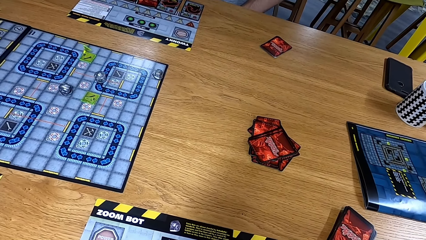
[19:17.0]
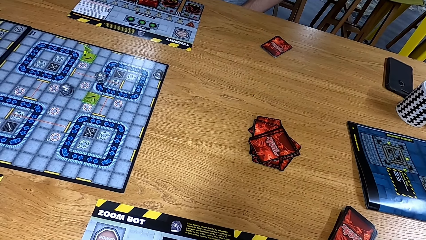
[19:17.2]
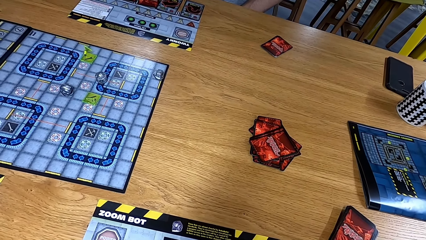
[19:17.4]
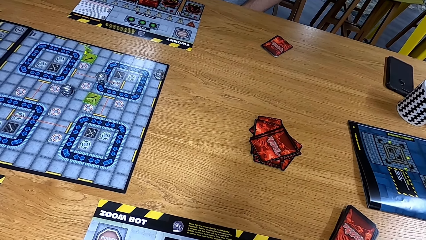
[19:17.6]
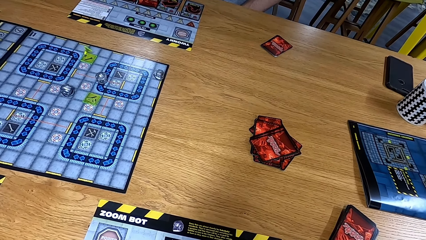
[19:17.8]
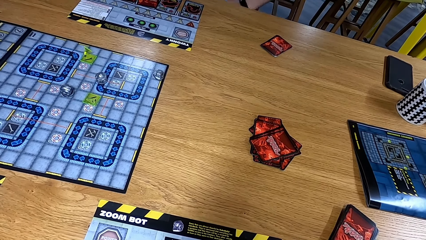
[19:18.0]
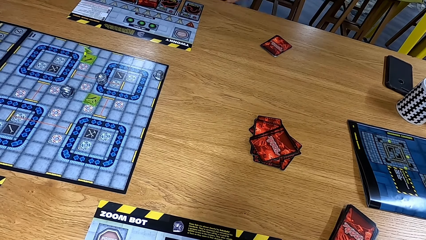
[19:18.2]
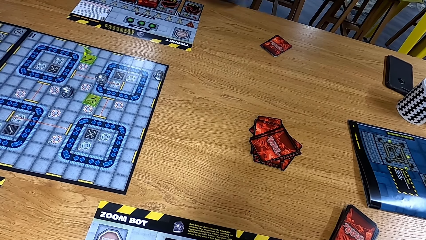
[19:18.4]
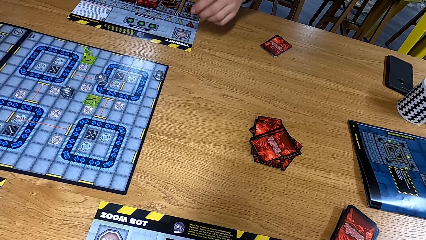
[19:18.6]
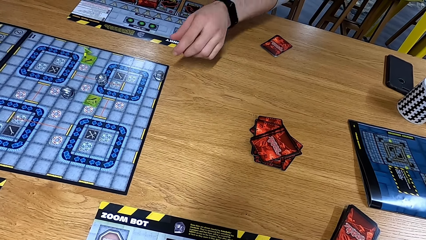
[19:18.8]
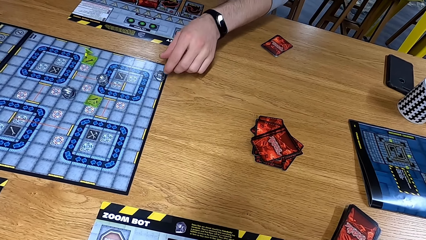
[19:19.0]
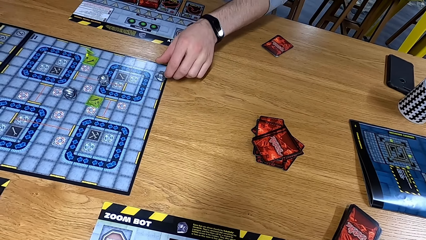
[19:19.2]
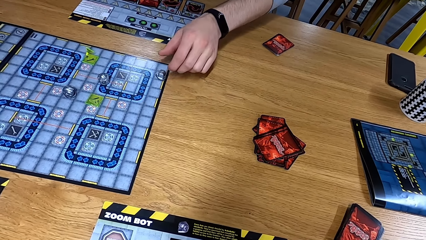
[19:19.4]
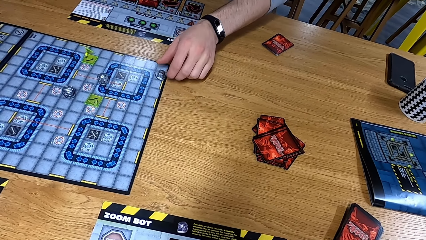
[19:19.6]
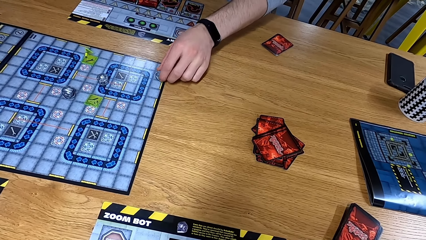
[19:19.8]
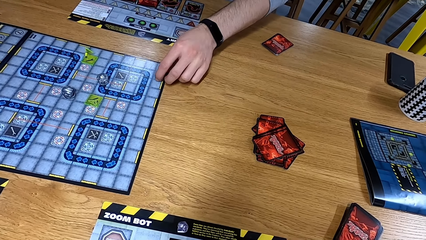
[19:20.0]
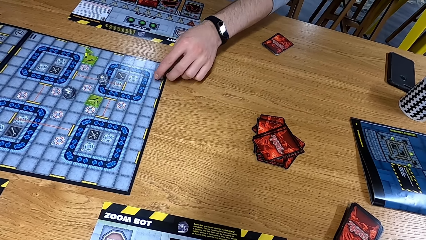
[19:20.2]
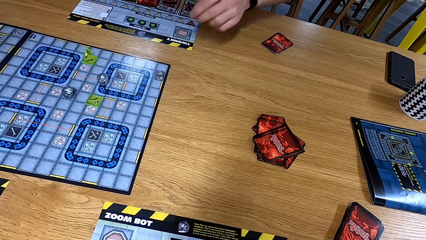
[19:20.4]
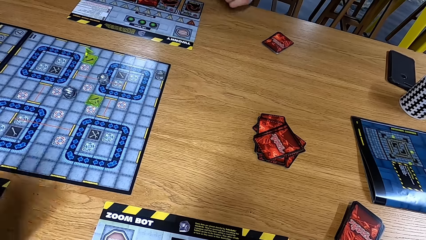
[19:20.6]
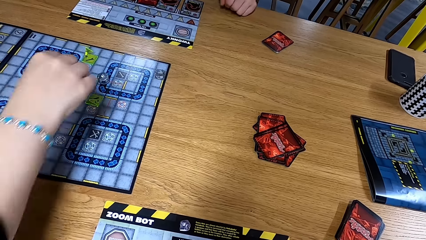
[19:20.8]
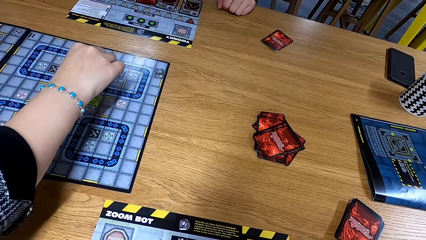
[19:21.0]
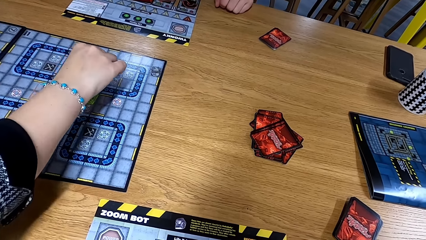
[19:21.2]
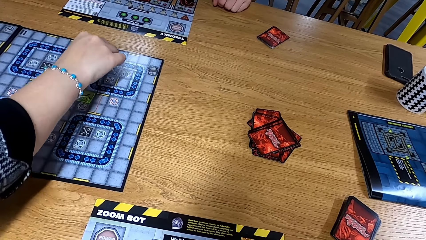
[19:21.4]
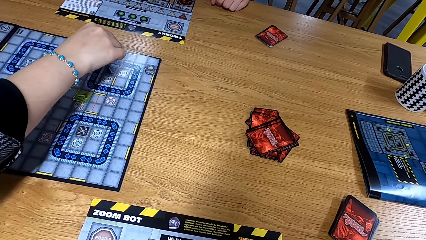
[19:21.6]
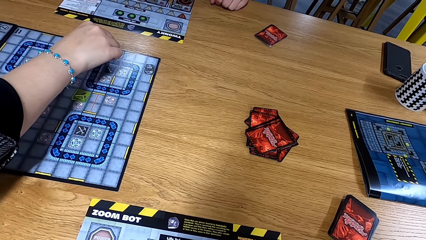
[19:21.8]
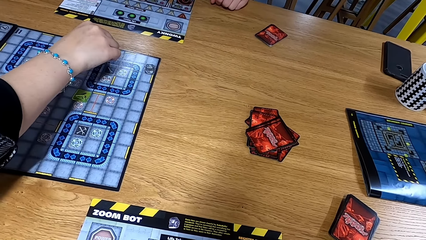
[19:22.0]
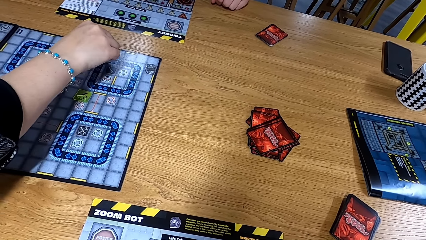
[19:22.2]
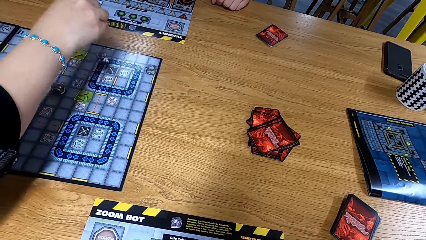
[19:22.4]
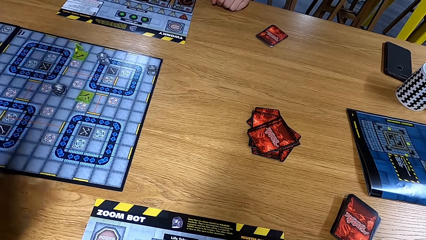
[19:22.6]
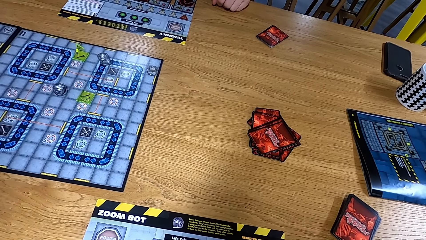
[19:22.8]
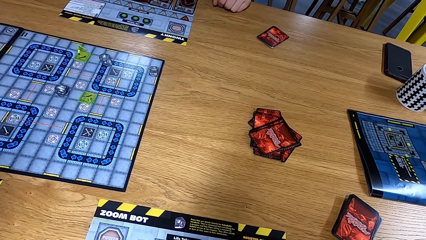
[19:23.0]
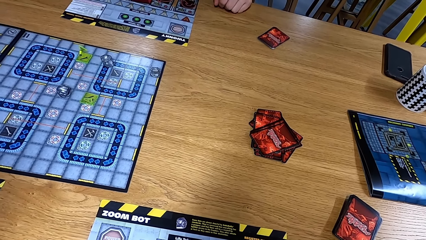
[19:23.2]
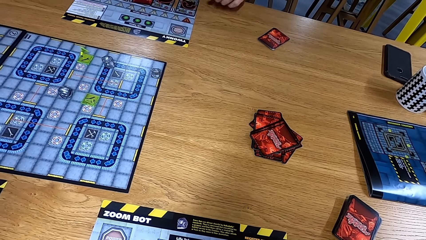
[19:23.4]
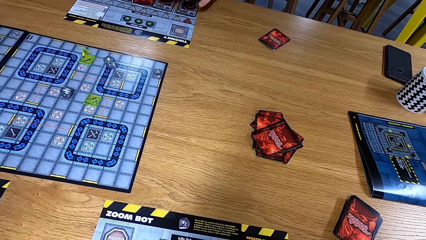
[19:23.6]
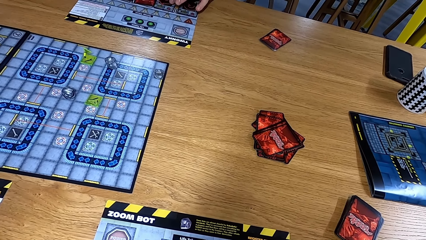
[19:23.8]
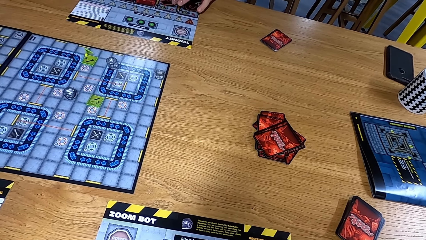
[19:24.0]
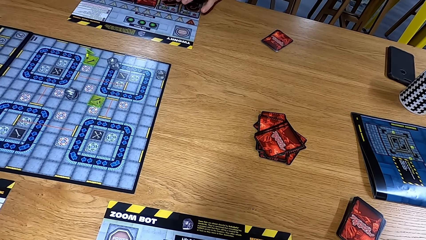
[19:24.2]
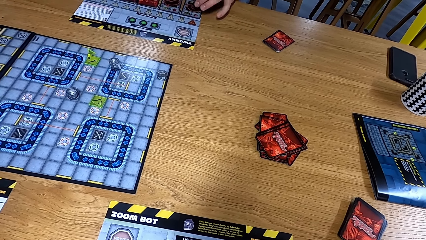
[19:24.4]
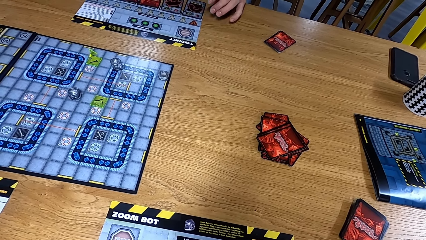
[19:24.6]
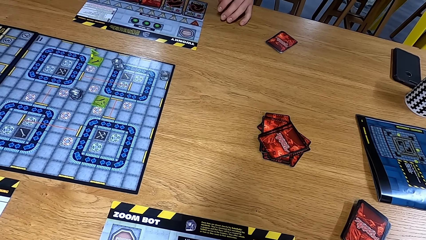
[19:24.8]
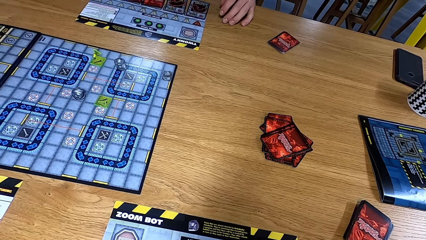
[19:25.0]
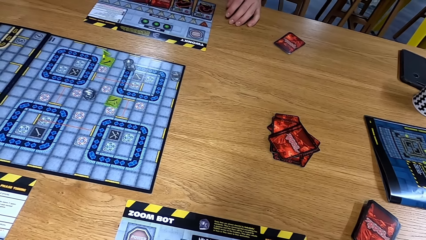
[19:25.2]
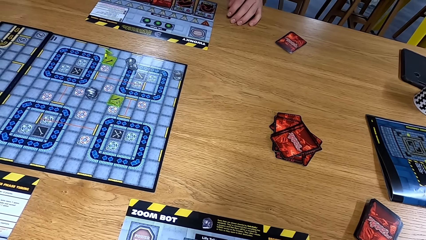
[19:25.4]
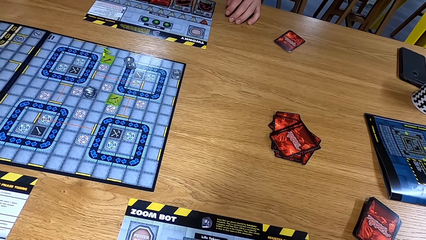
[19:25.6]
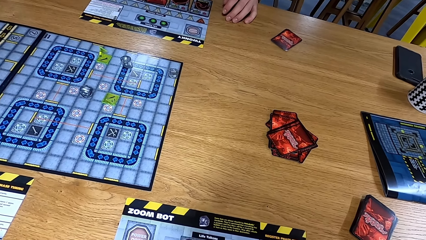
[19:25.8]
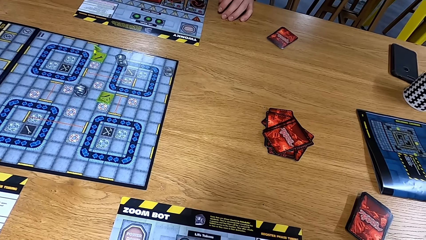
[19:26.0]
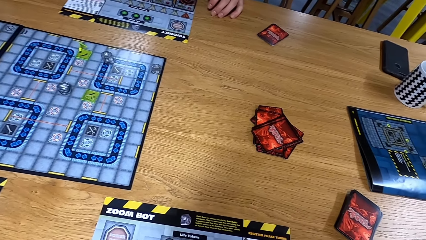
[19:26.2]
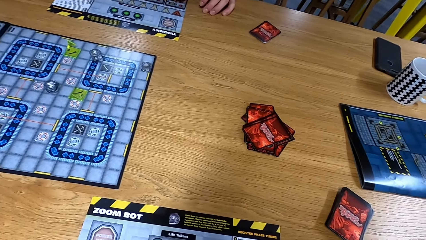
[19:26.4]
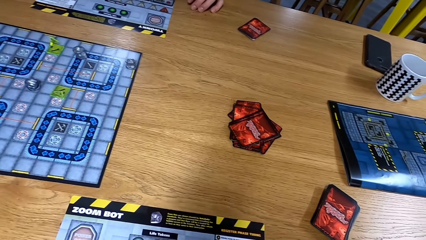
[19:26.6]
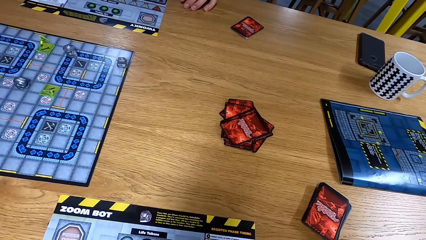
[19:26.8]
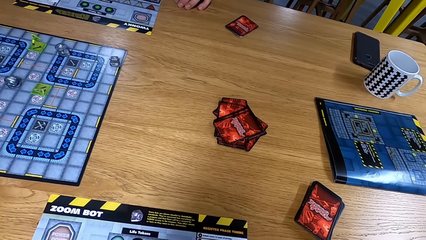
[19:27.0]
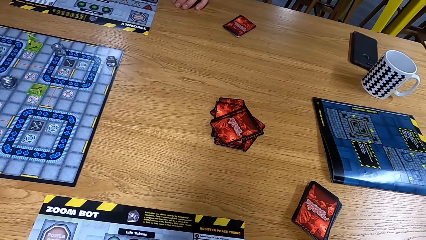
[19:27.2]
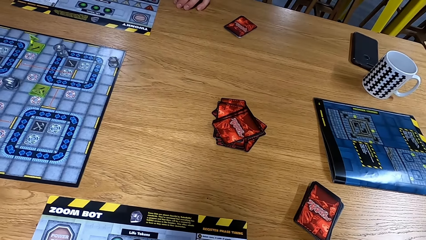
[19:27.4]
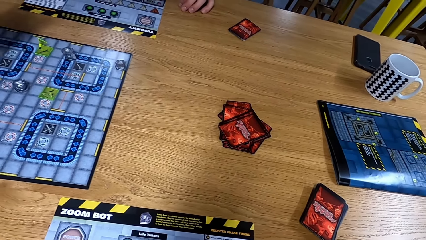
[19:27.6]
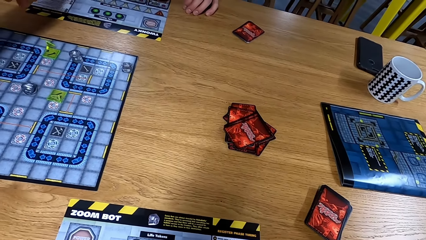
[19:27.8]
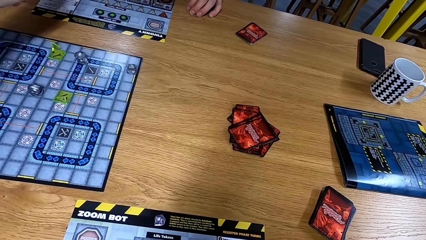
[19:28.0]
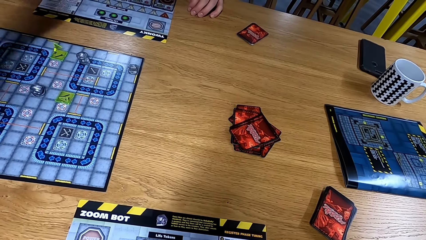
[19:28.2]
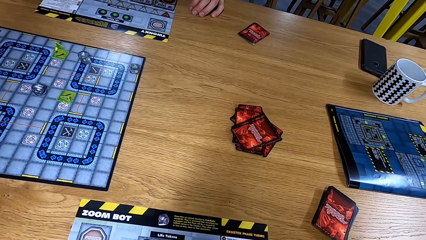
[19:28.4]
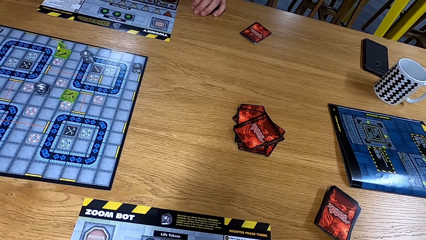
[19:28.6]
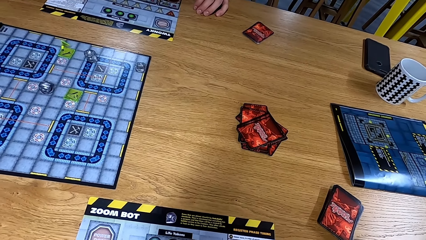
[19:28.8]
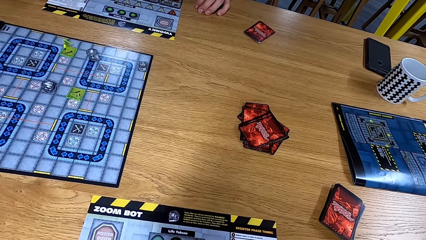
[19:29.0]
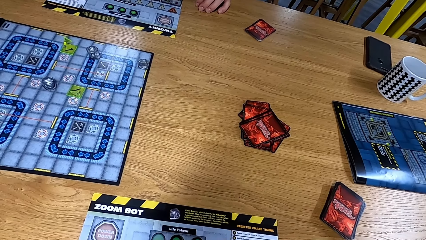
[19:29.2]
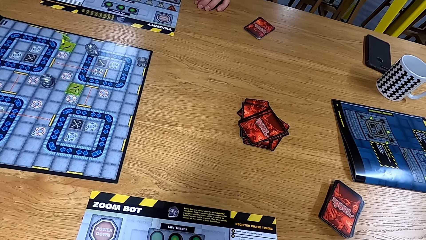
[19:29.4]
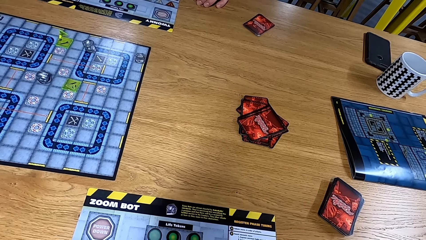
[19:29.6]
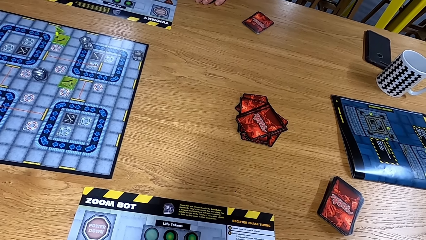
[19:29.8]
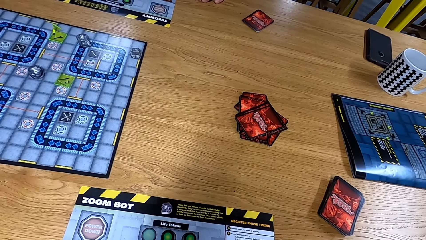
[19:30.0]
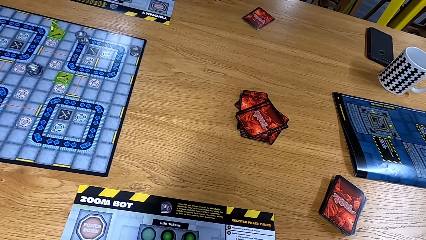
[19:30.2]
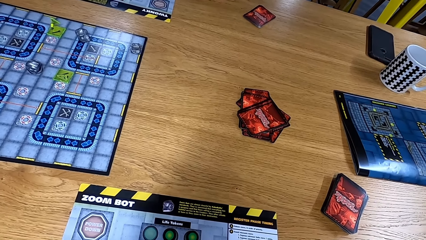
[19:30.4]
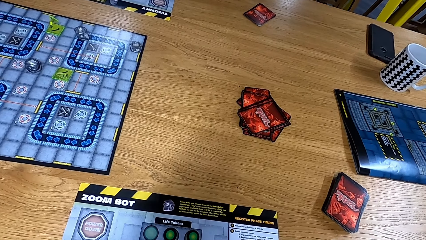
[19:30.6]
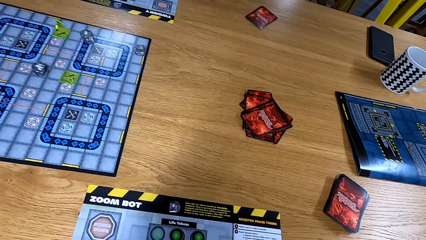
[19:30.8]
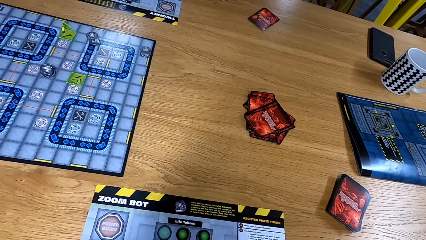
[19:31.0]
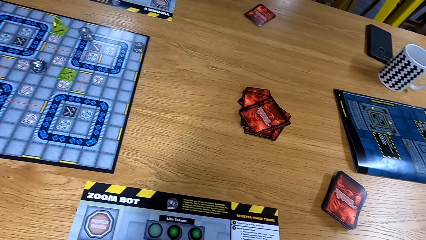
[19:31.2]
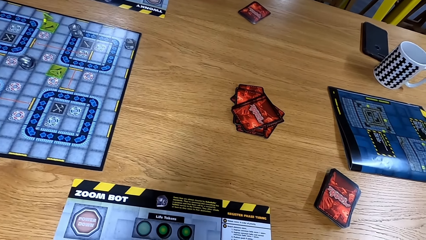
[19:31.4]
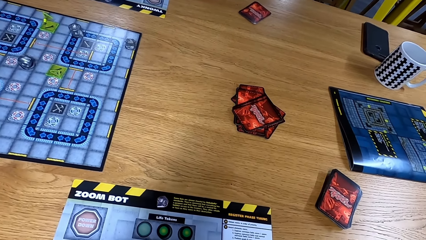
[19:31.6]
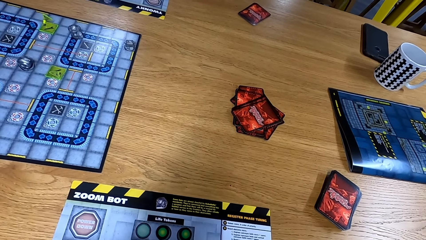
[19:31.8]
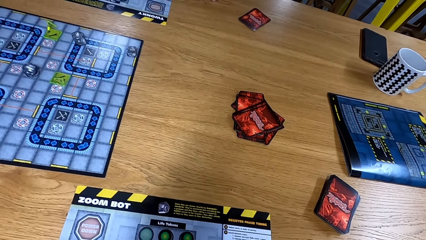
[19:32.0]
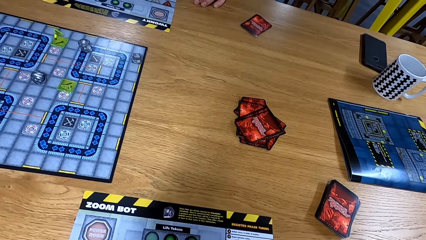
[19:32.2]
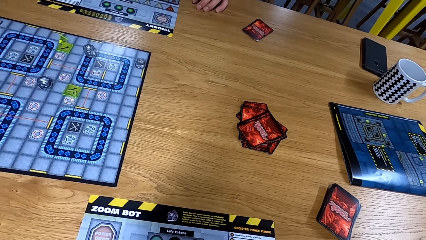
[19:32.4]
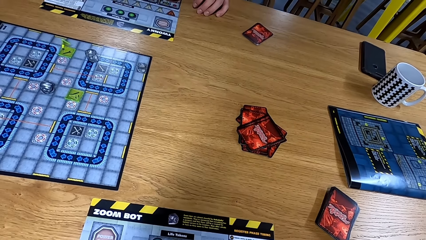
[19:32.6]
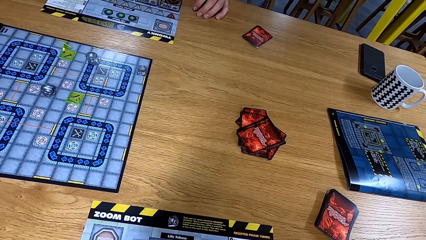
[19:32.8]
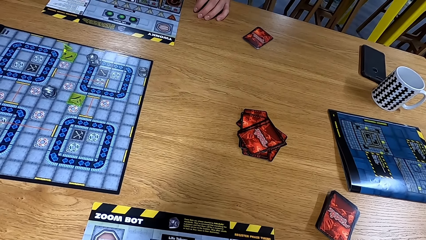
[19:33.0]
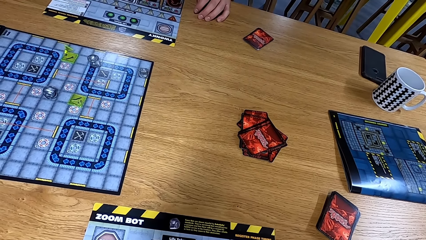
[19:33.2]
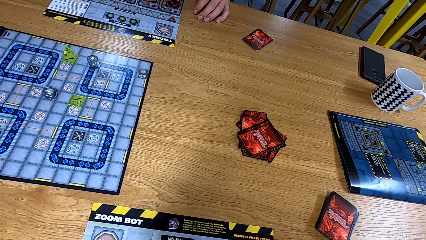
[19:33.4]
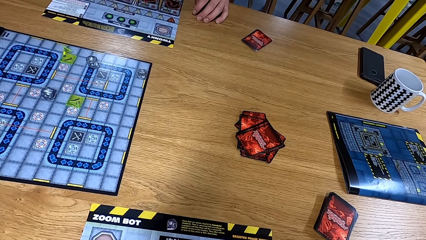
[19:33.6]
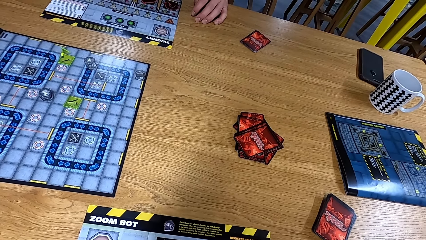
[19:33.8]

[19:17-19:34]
A man moves the dice on the playing board. Another man moves the dice on the playing board. The camera wearer looks at the table.
